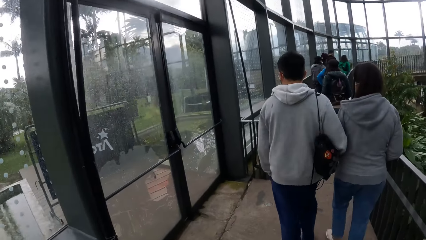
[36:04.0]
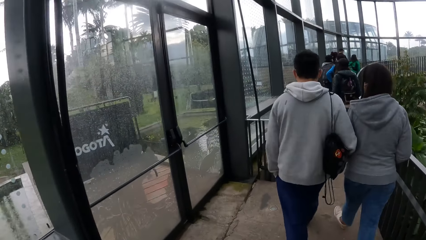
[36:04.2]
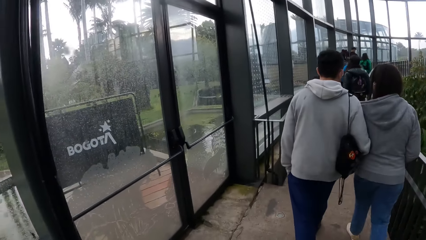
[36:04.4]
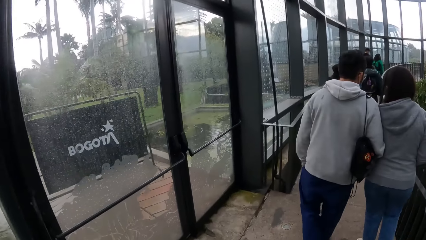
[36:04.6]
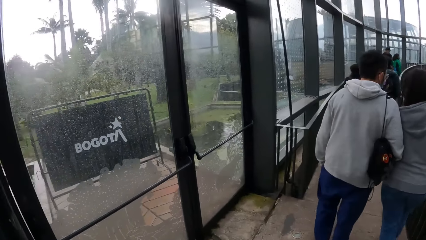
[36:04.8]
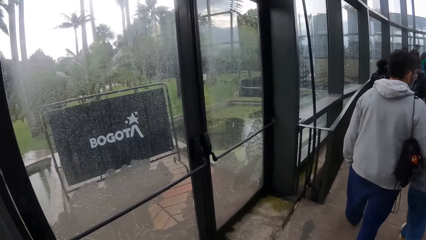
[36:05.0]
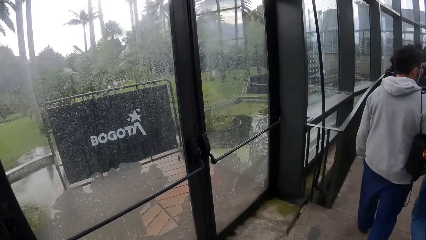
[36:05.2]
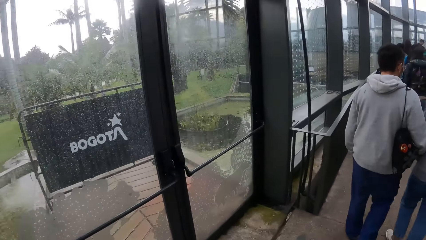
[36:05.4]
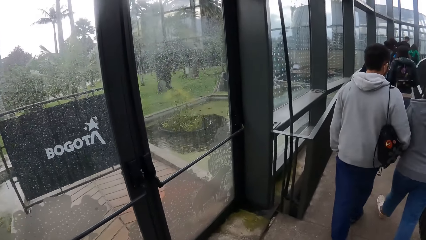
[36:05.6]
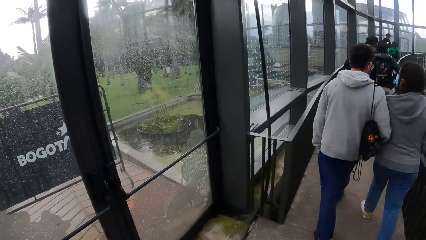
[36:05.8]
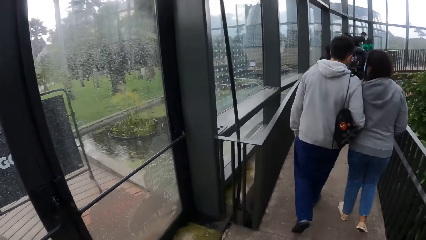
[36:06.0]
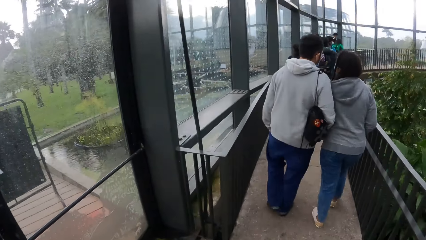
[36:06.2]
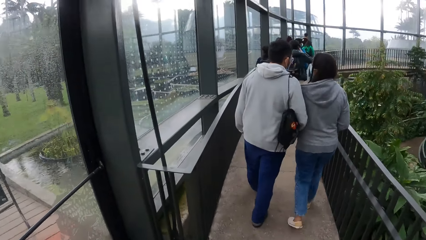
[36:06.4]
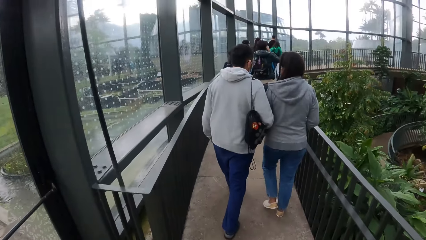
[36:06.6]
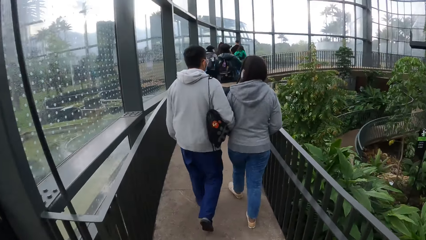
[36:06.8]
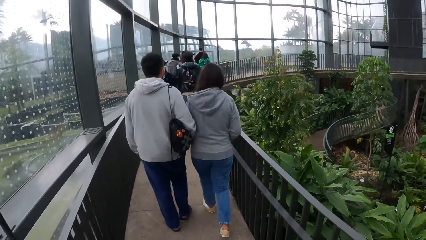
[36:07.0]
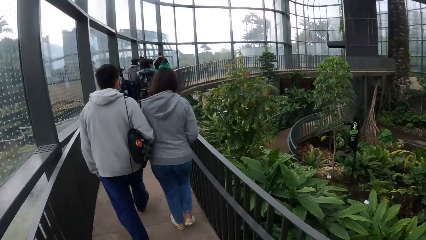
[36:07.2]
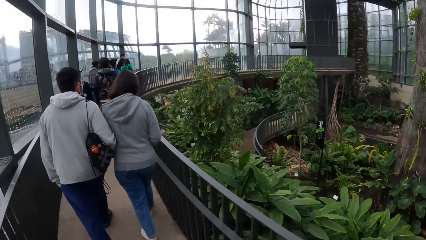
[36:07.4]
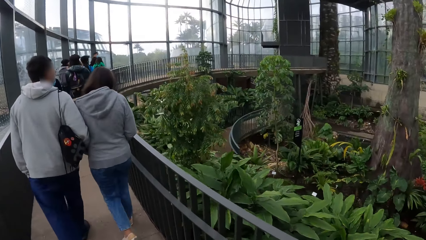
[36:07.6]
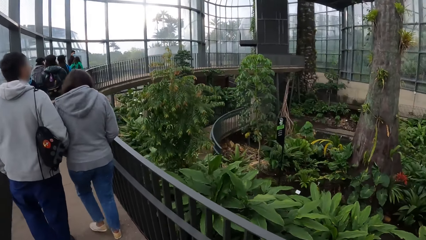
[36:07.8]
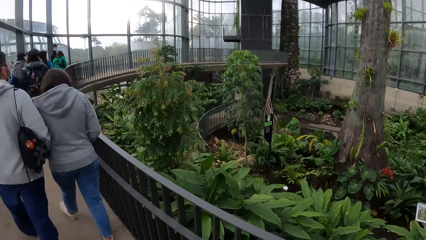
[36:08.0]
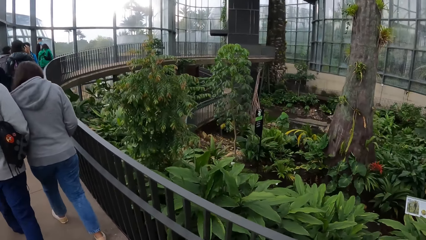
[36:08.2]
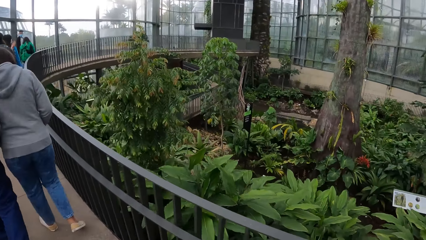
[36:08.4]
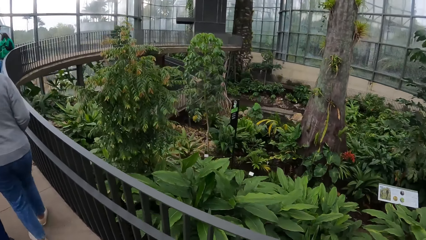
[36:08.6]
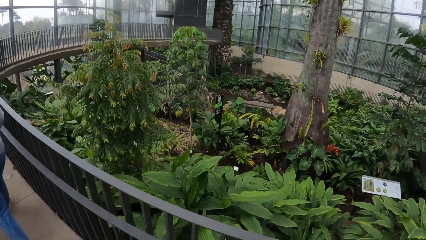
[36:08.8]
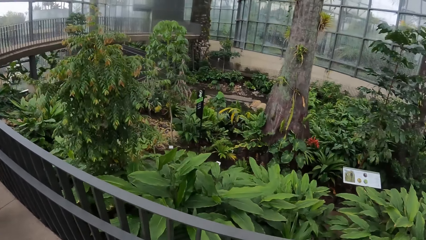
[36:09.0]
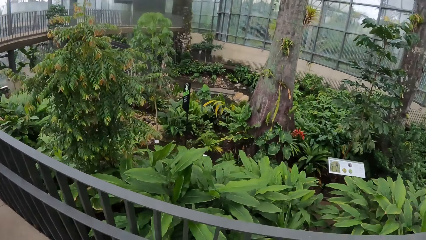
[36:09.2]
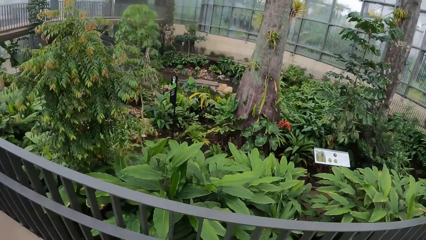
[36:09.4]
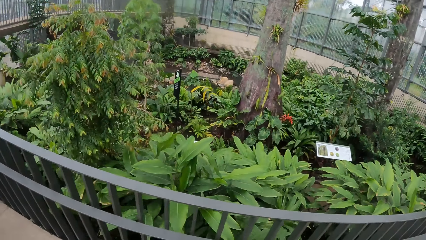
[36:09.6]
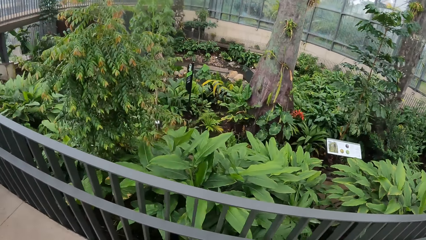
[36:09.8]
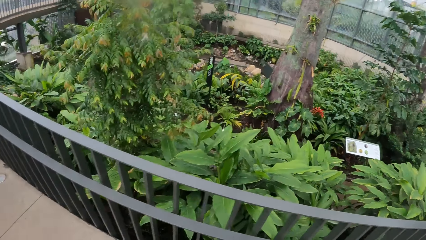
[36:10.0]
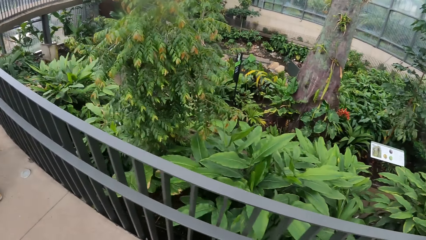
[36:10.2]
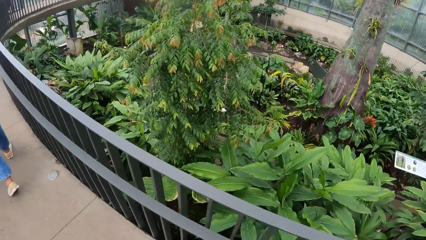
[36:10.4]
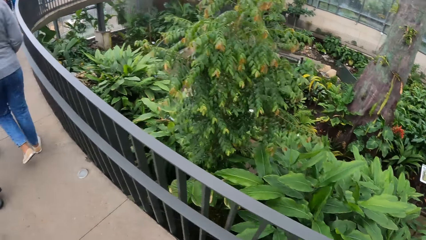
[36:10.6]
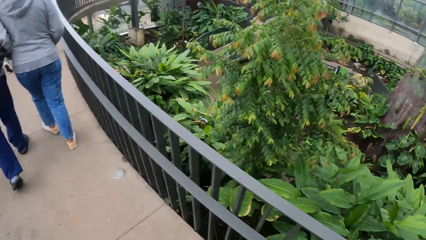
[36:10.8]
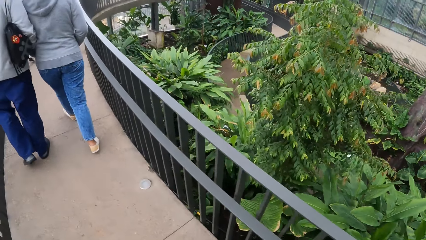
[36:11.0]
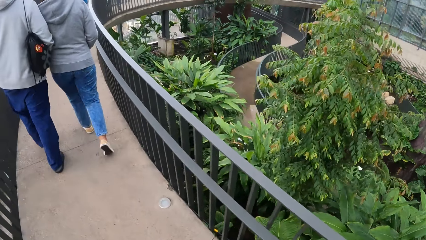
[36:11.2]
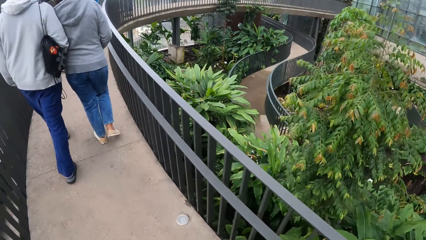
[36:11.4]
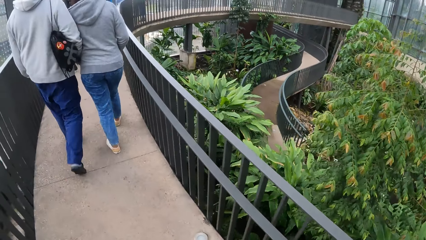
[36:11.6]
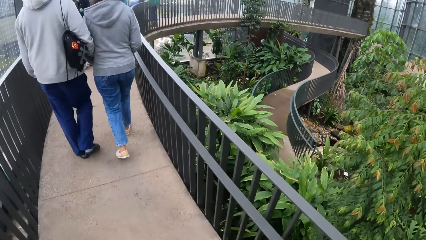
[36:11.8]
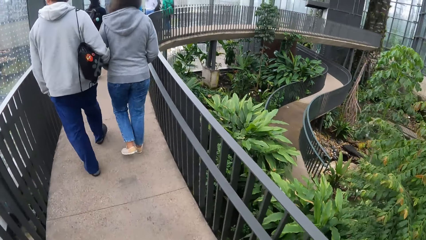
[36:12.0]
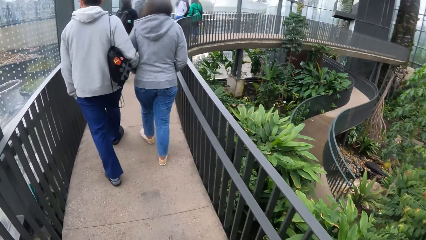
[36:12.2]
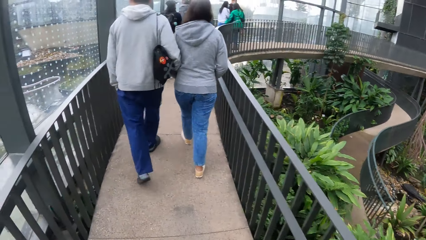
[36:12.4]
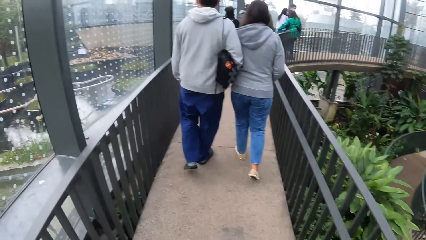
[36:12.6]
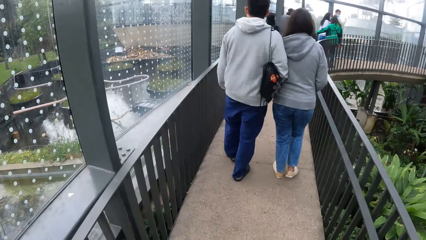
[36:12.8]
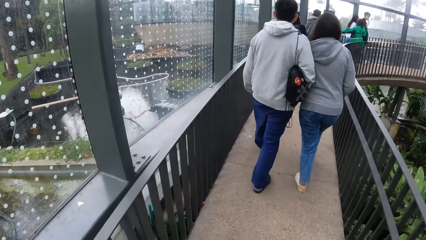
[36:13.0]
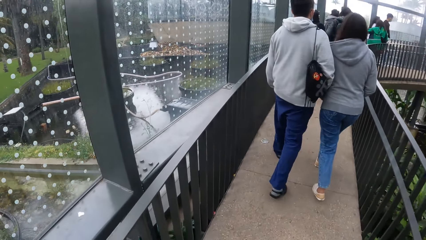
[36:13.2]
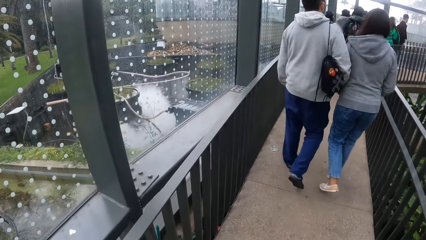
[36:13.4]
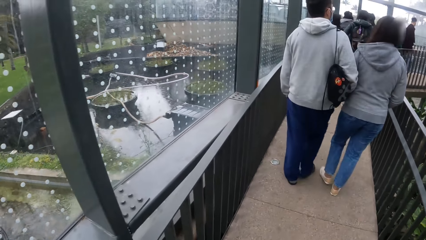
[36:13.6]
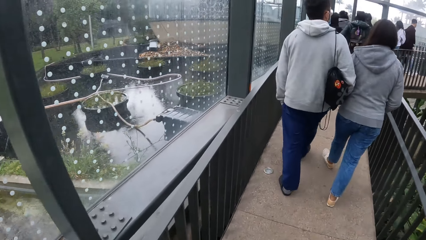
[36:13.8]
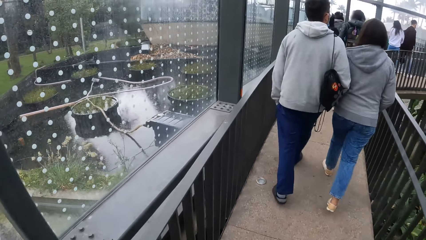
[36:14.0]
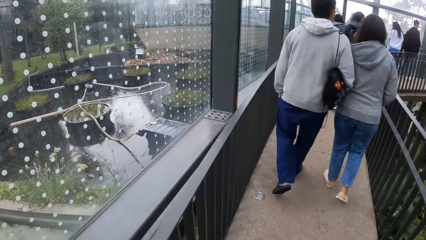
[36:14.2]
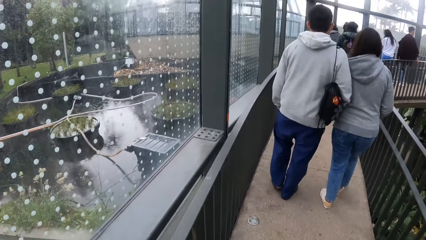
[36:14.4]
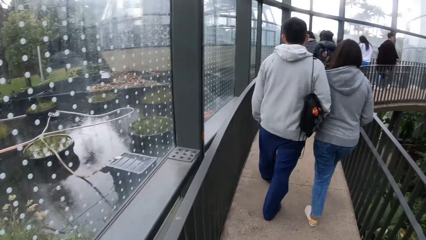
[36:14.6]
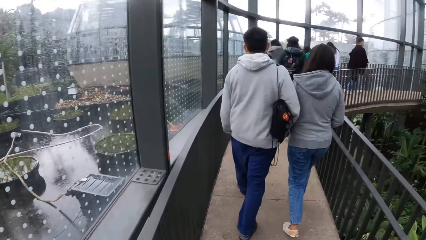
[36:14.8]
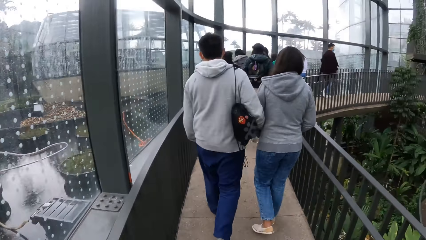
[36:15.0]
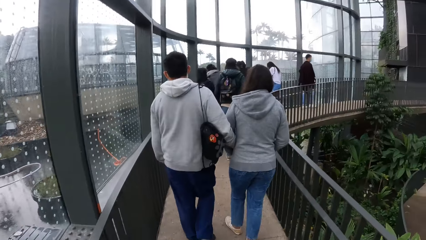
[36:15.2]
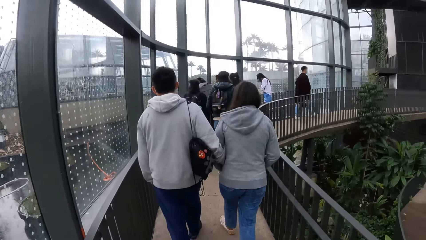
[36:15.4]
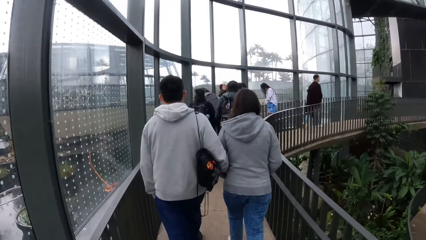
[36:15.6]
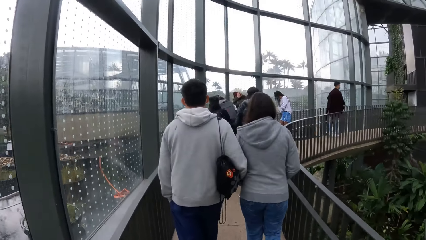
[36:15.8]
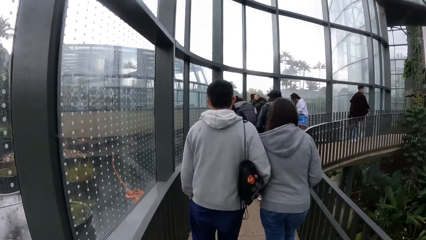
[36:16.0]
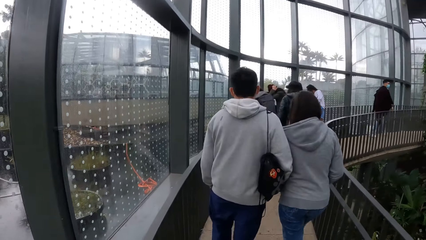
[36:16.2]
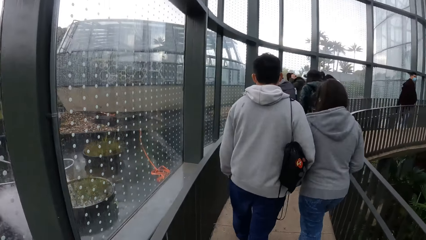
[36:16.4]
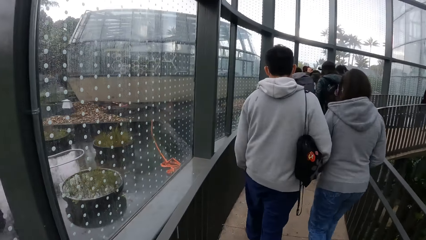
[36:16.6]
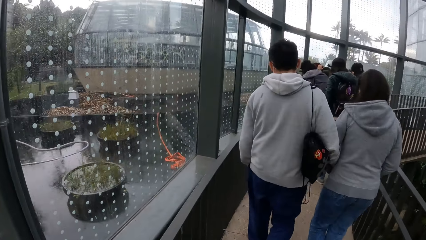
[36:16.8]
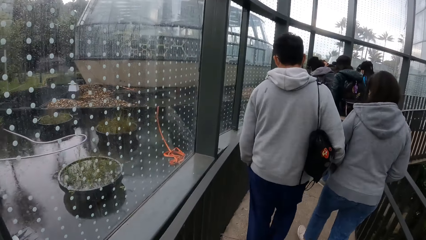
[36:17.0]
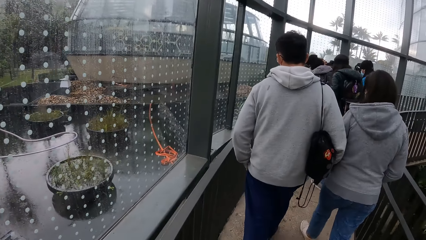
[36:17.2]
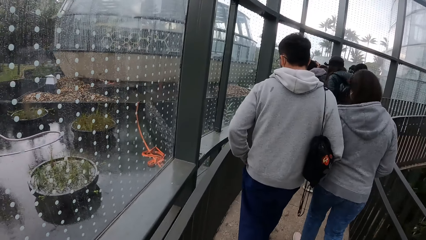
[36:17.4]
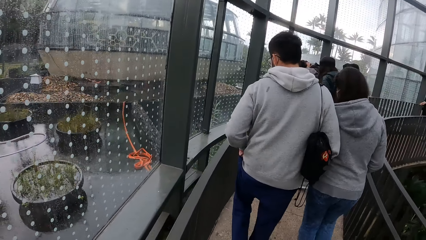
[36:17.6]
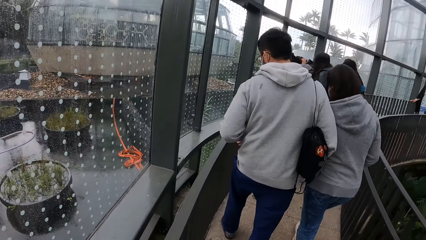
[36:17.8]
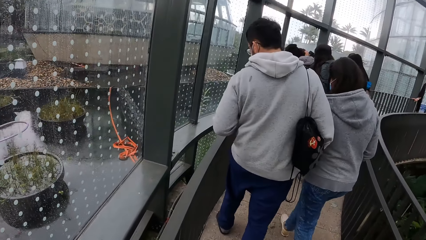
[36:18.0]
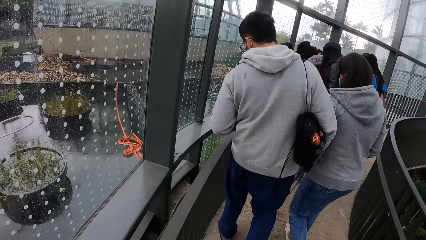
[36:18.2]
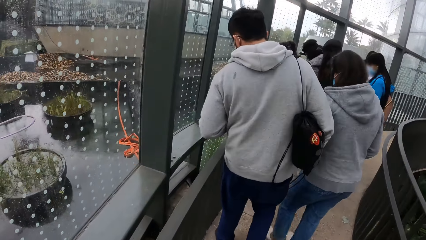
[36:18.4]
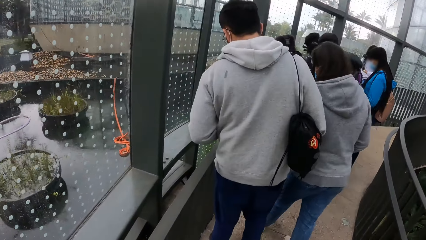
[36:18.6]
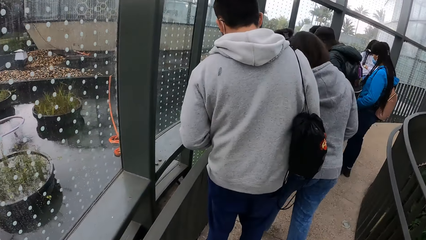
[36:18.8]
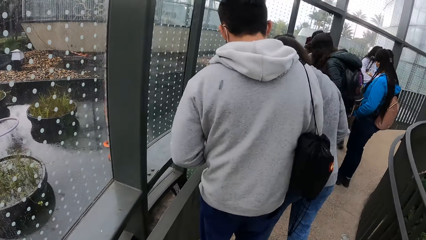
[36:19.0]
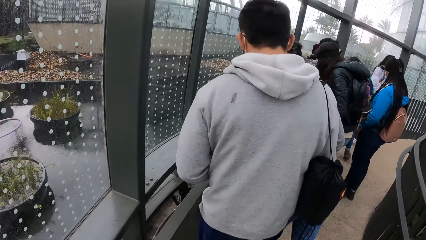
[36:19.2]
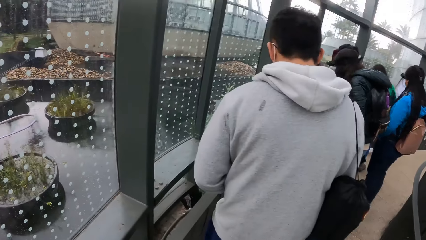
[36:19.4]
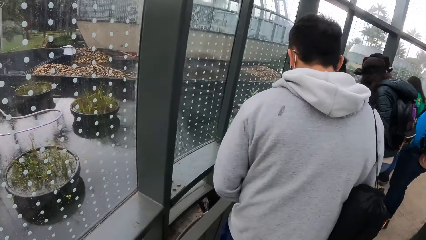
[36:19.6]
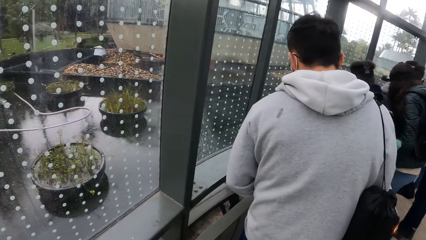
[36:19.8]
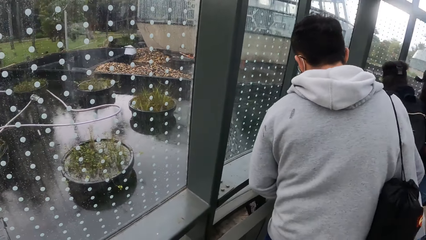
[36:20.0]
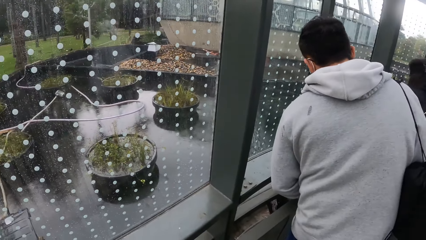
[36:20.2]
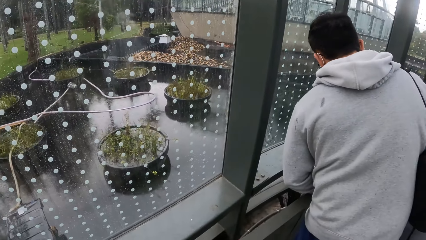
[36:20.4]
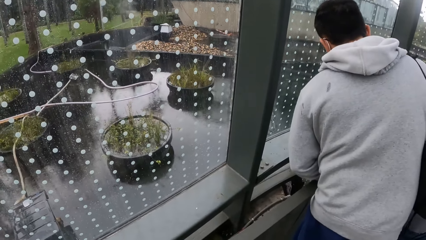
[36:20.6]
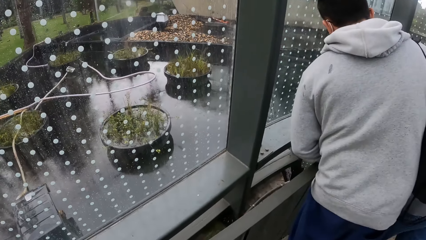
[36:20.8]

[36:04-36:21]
The camera wearer looks at the window. They look at the window again.
